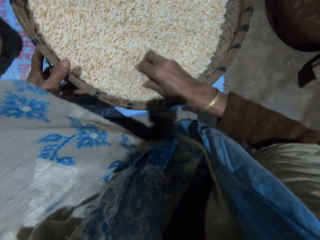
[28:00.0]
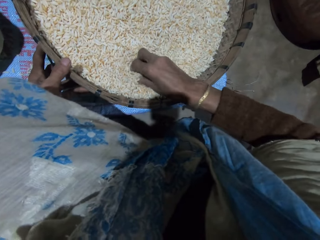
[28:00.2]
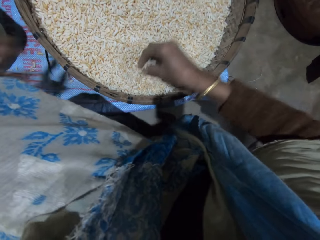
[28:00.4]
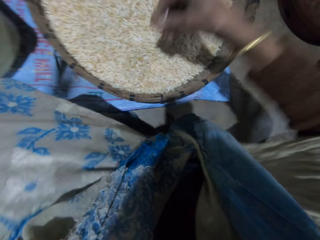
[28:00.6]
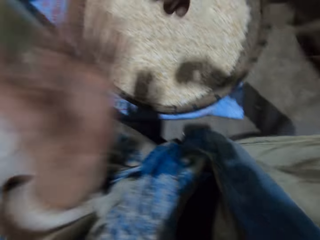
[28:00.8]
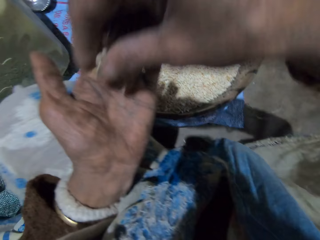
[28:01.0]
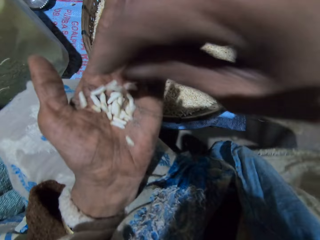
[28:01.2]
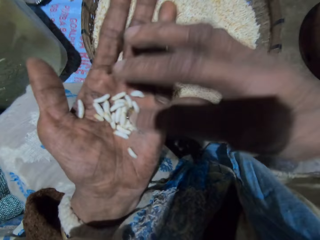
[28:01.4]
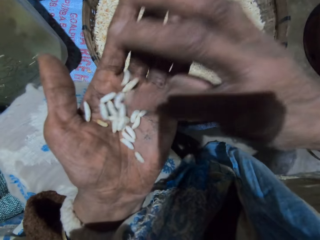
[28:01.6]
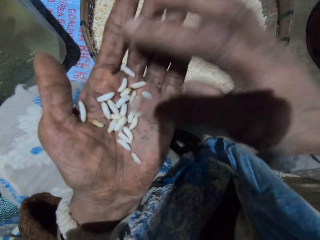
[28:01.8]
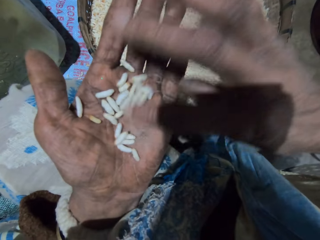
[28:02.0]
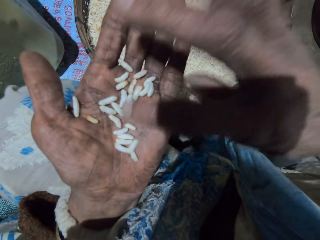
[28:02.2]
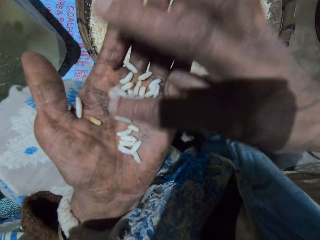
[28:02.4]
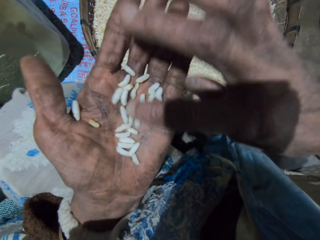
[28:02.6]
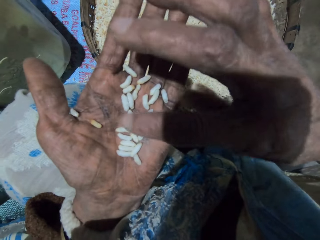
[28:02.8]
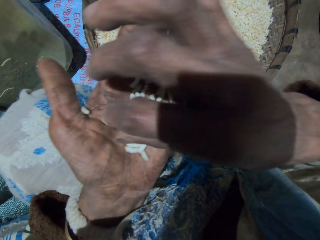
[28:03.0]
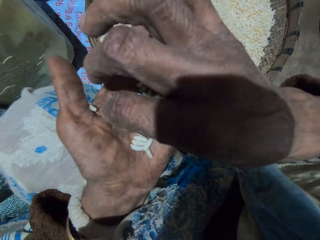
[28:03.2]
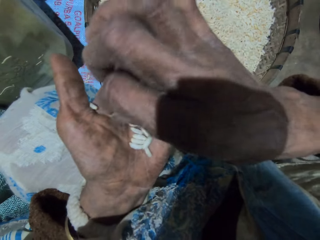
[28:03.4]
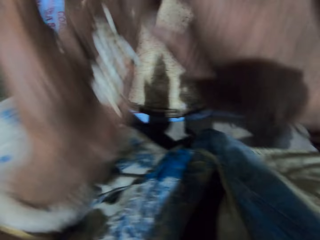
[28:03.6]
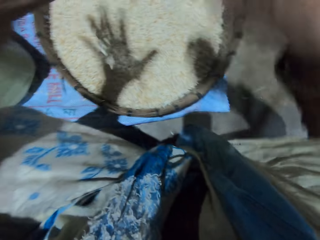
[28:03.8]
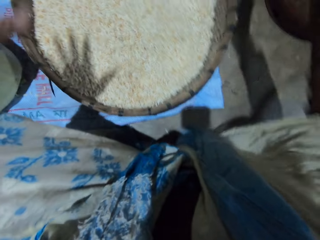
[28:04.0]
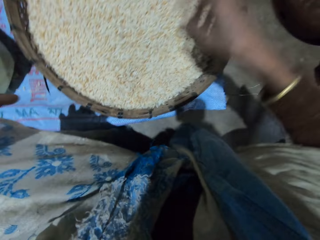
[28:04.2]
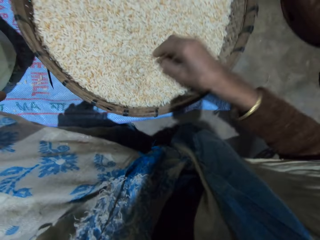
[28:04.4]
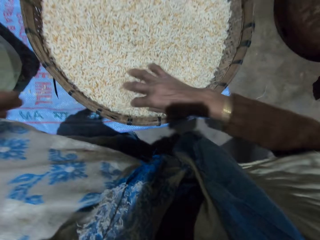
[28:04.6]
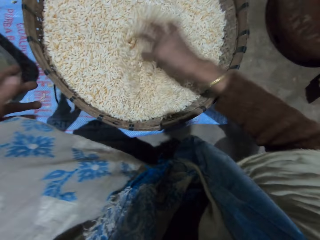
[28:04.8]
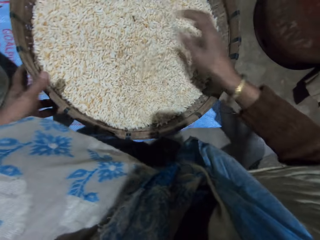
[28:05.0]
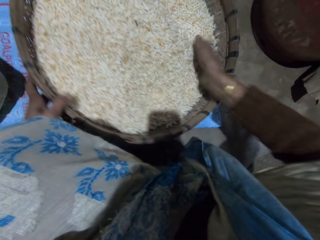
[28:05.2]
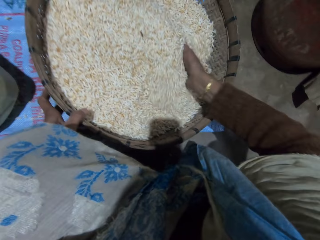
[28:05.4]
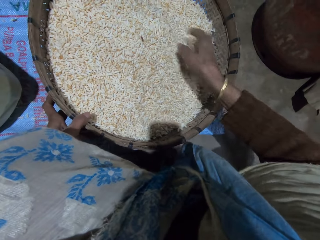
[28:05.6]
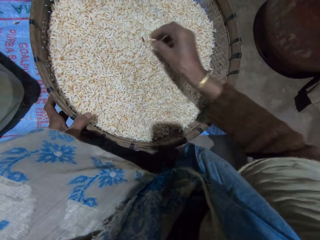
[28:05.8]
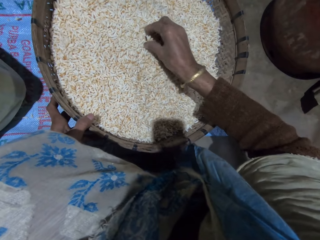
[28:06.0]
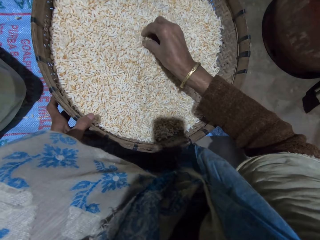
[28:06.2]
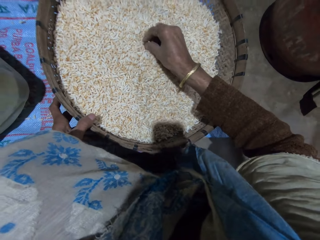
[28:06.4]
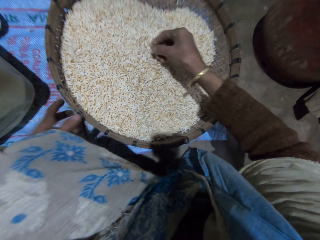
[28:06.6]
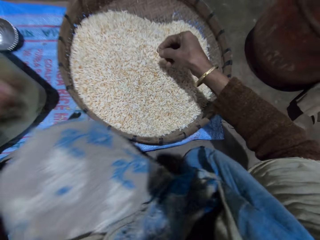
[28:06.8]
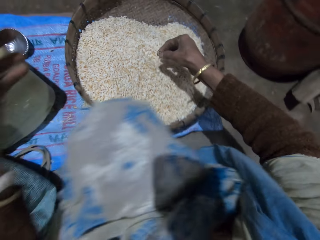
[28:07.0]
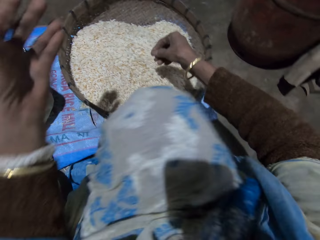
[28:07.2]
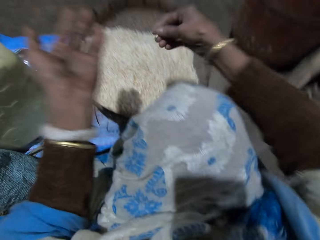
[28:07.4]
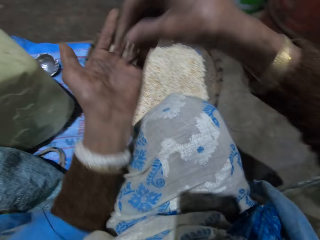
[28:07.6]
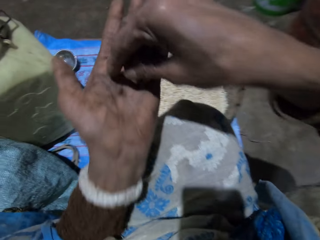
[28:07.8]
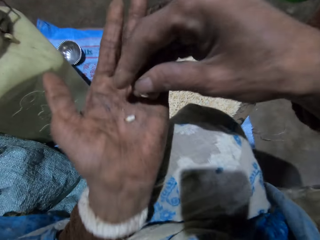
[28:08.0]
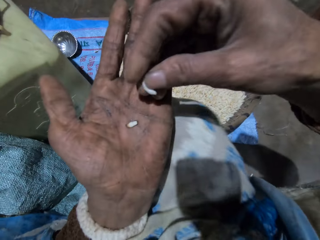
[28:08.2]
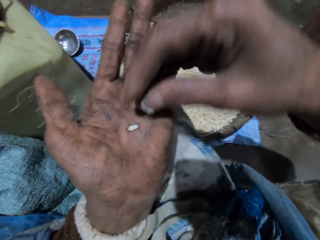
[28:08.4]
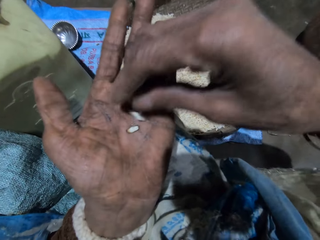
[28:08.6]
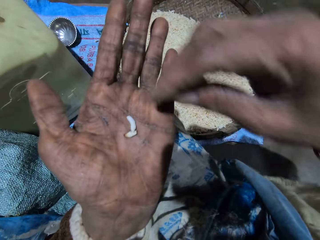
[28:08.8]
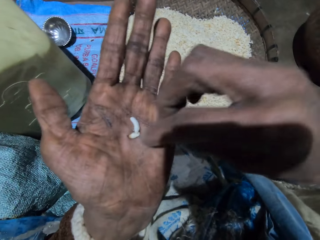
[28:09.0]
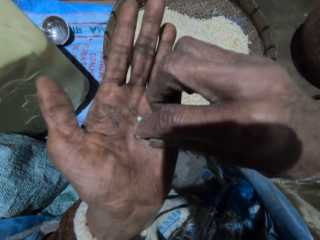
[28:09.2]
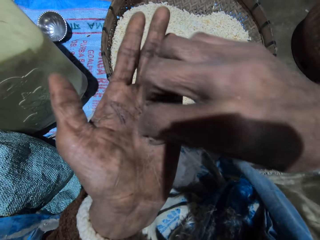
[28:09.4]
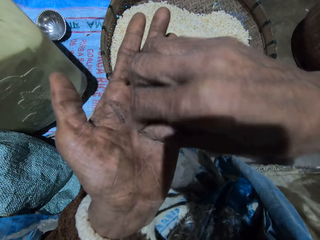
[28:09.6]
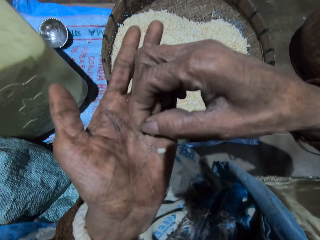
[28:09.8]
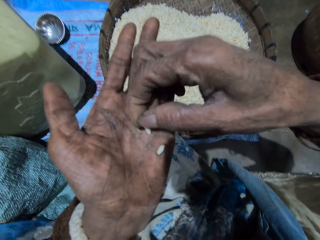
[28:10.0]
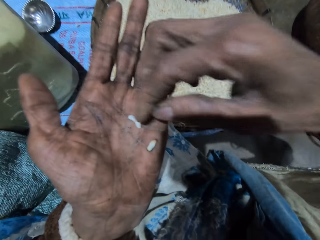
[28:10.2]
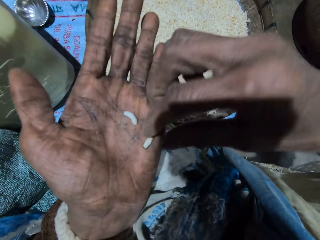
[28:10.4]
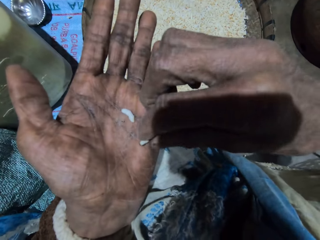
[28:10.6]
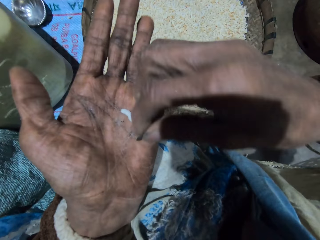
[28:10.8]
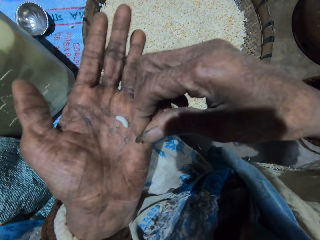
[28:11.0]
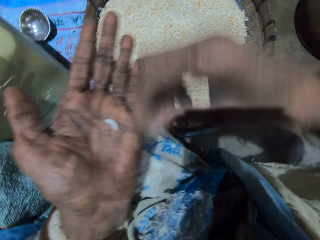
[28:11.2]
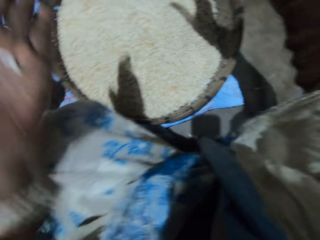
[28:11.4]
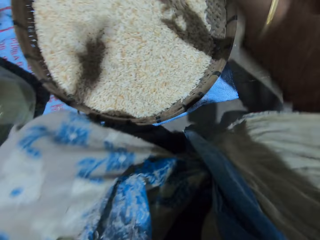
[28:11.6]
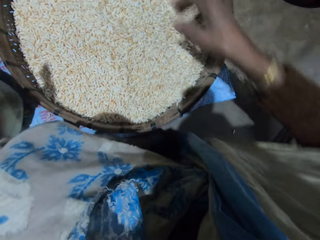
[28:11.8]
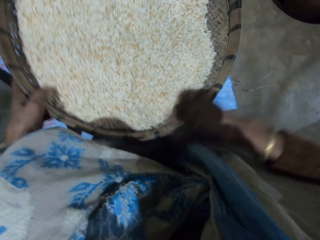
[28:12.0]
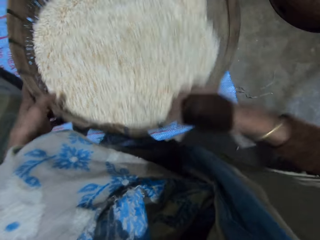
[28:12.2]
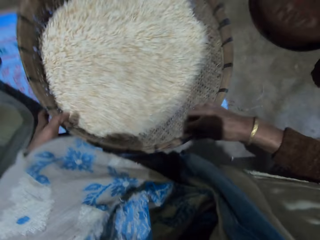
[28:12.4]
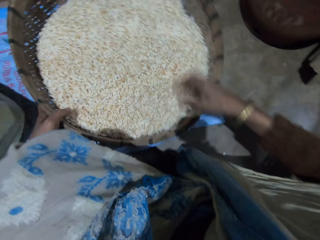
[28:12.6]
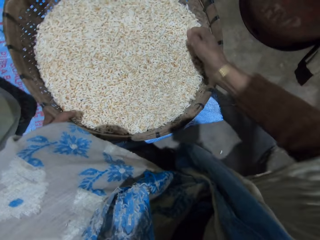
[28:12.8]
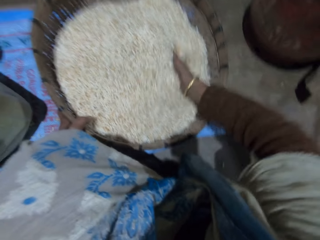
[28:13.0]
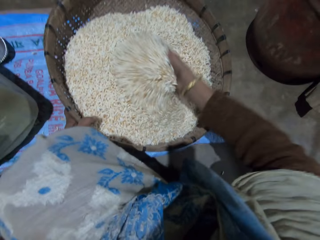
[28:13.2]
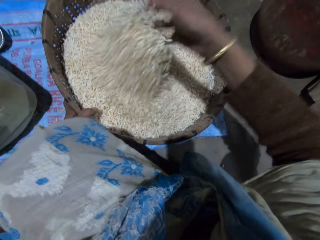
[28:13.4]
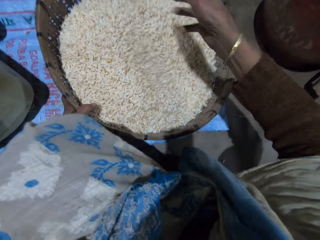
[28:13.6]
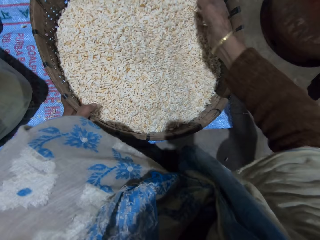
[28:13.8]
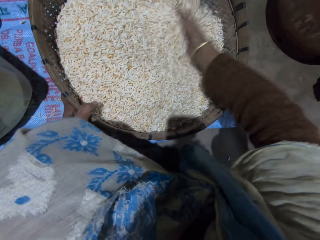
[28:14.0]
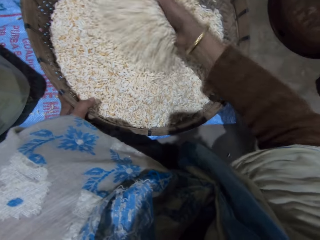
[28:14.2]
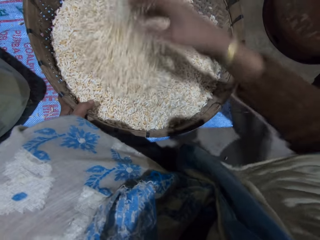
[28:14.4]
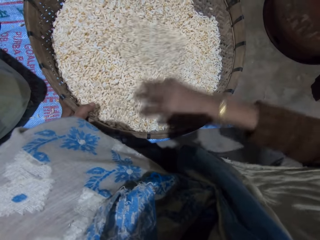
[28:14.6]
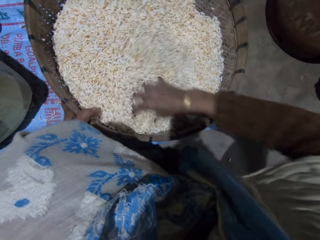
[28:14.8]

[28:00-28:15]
The camera wearer picks up grains with her right hand. She drops the grains on her left palm. She checks the grains. She pours the grains in the basket. She throws the chaff. She mixes the grains in the basket with her right hand. She holds the winnowing basket. She picks up grains with her right hand. She drops the grains on her left palm. She checks the grains. She throws the chaff or grain on the floor. She pours the grains in the basket. She holds the winnowing basket. She shakes the basket with her right hand. She adjusts the winnowing basket. She mixes the grains in the basket with her right hand.

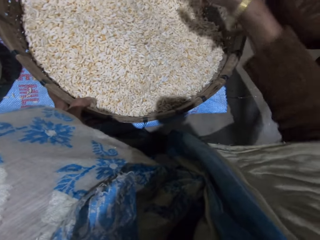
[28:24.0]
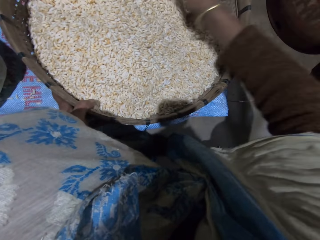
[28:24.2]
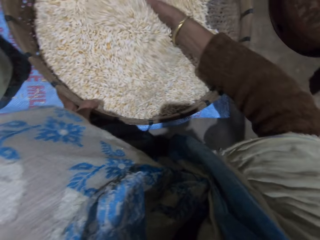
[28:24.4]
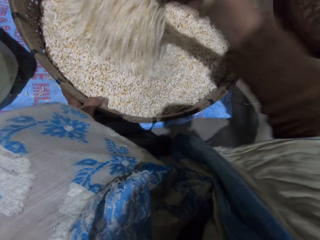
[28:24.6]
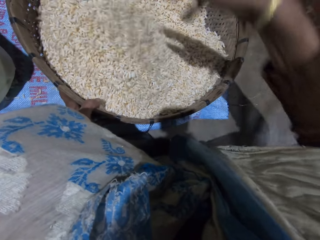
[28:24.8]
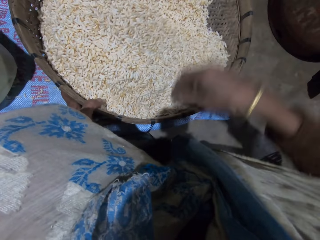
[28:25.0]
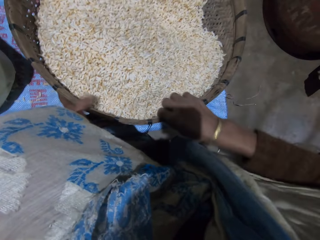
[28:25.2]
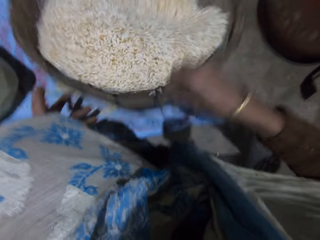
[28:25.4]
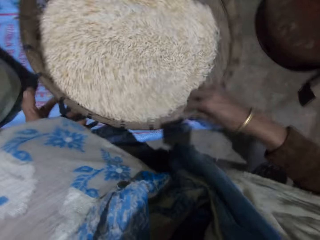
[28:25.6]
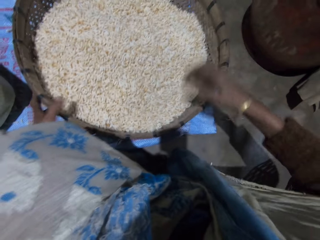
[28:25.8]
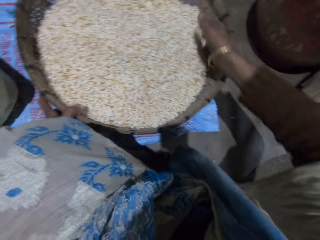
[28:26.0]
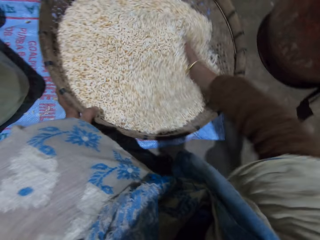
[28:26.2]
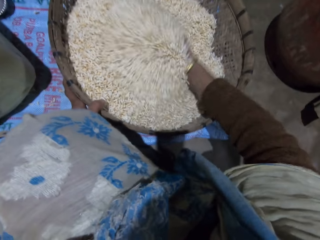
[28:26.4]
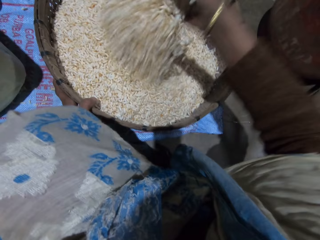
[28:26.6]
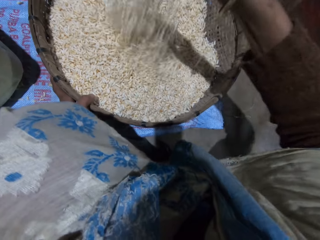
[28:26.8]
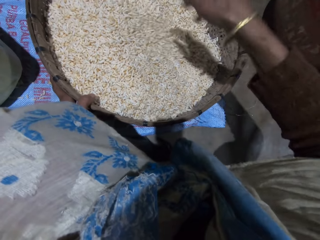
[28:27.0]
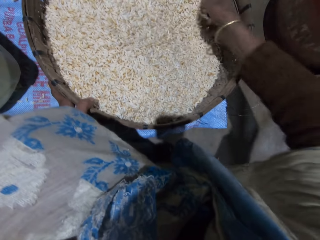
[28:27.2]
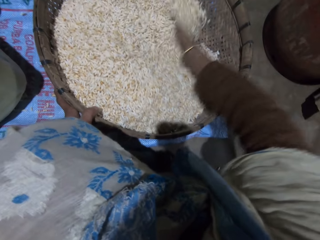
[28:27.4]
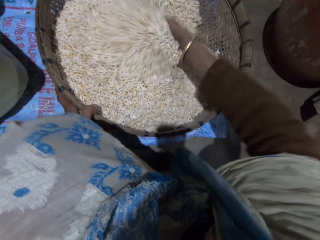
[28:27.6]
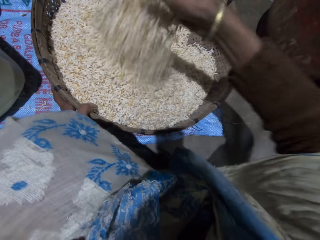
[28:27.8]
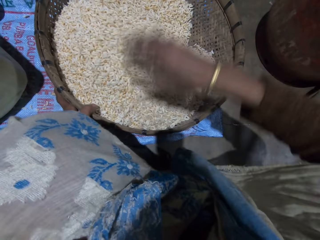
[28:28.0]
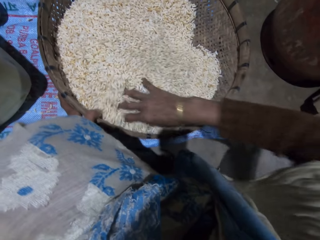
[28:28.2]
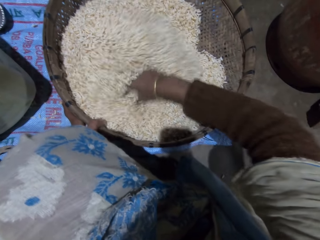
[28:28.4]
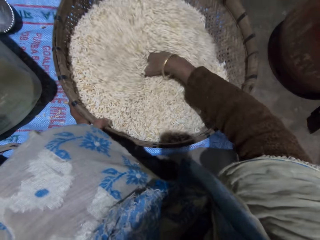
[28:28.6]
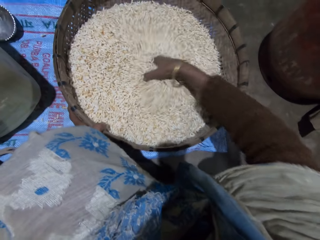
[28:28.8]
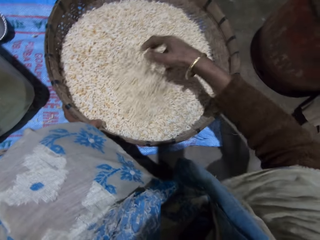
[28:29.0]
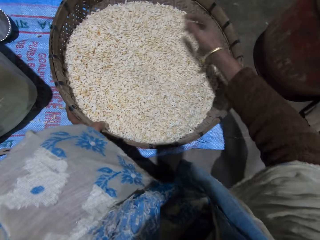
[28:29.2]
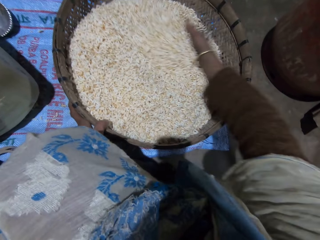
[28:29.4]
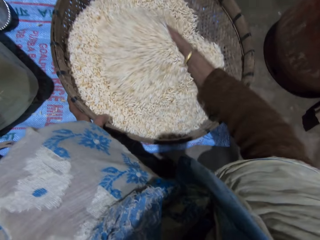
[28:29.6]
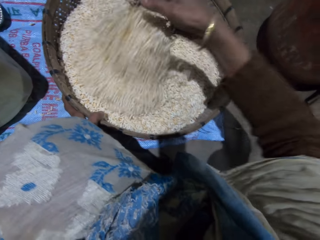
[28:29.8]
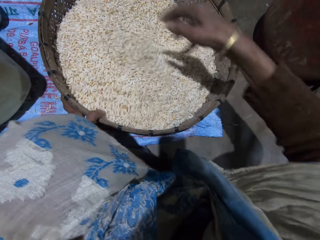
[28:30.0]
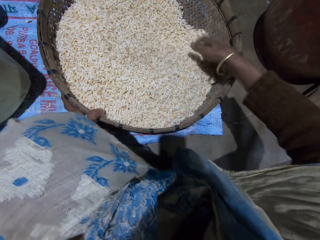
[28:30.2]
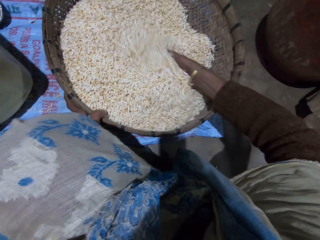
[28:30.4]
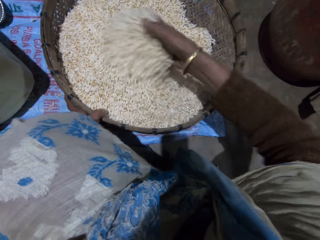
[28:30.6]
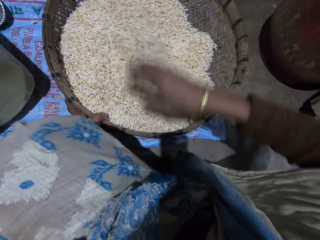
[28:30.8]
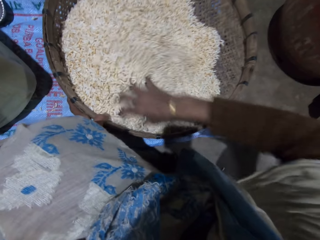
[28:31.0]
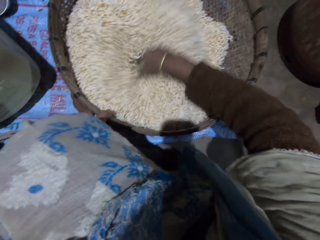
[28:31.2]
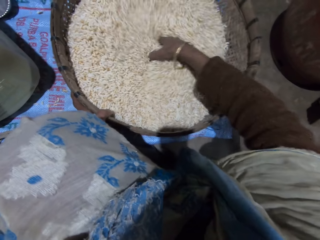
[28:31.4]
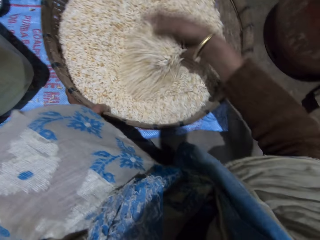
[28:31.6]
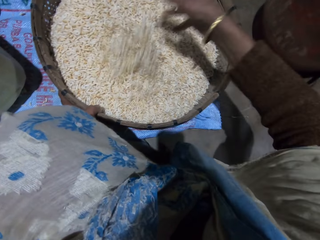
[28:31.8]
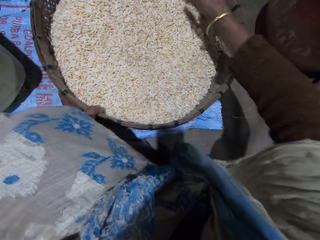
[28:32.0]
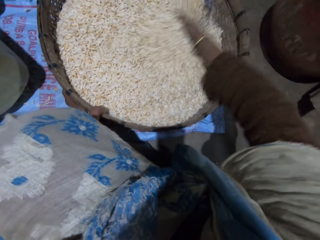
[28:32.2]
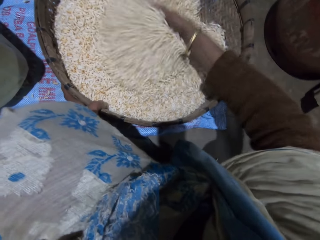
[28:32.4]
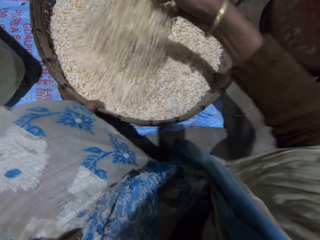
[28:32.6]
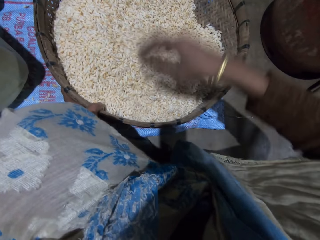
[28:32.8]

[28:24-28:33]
The camera wearer shakes the basket with her right hand. She adjusts the winnowing basket. She mixes grains in the basket with her right hand.
